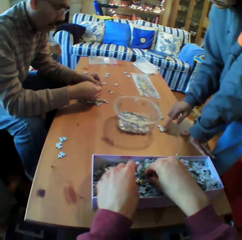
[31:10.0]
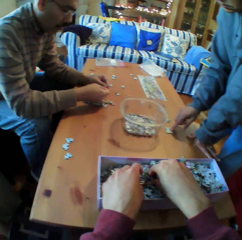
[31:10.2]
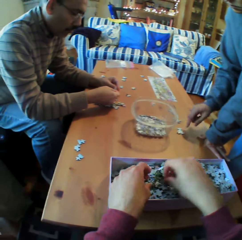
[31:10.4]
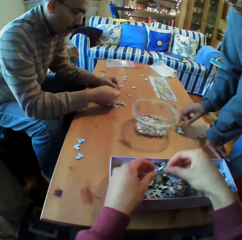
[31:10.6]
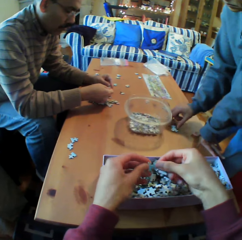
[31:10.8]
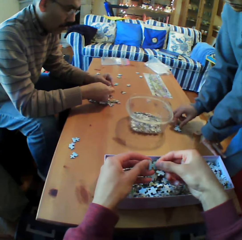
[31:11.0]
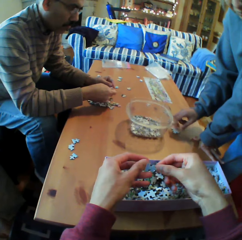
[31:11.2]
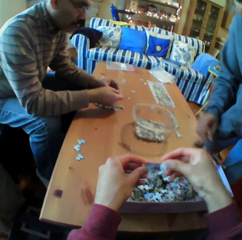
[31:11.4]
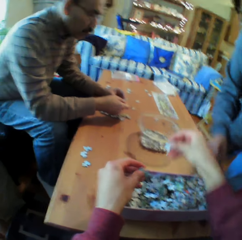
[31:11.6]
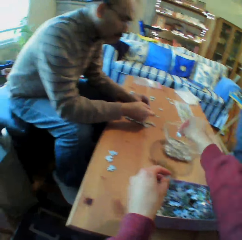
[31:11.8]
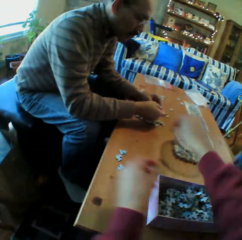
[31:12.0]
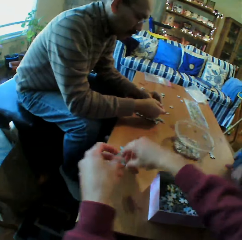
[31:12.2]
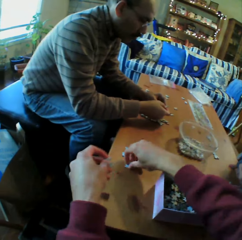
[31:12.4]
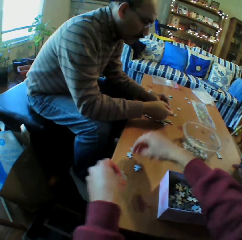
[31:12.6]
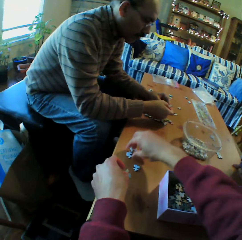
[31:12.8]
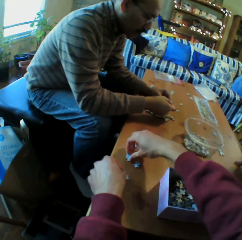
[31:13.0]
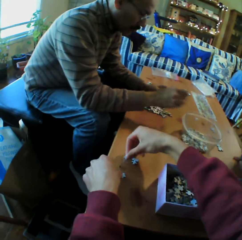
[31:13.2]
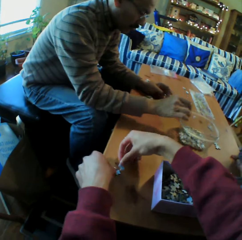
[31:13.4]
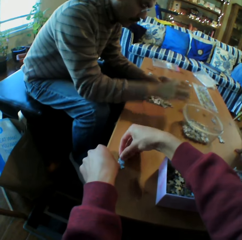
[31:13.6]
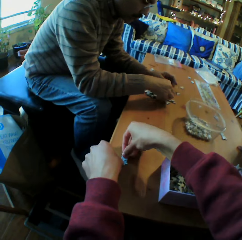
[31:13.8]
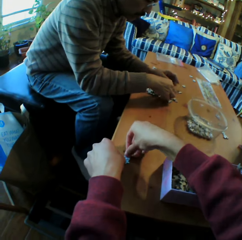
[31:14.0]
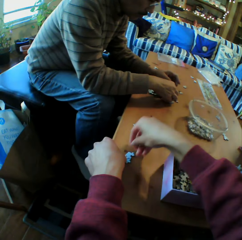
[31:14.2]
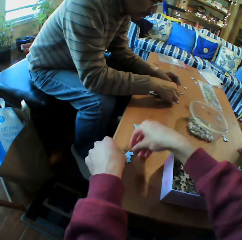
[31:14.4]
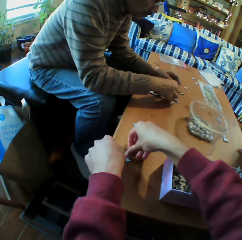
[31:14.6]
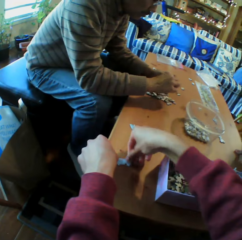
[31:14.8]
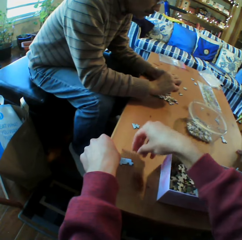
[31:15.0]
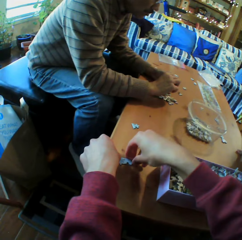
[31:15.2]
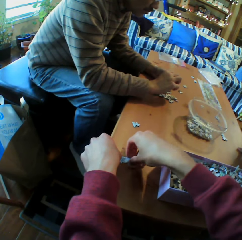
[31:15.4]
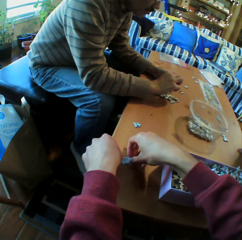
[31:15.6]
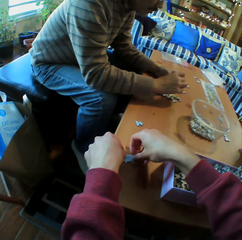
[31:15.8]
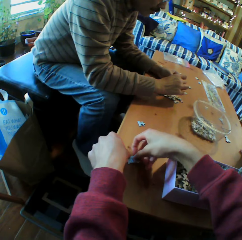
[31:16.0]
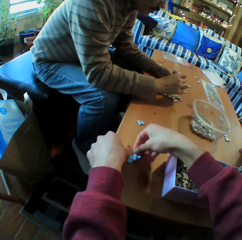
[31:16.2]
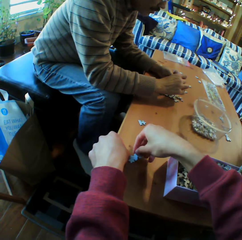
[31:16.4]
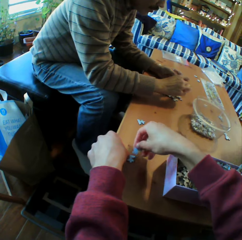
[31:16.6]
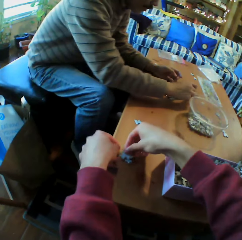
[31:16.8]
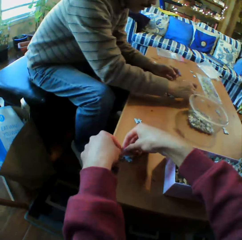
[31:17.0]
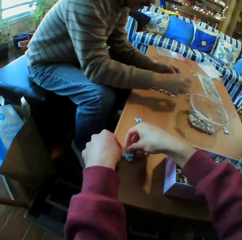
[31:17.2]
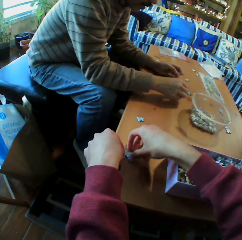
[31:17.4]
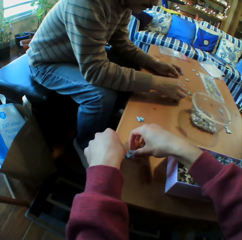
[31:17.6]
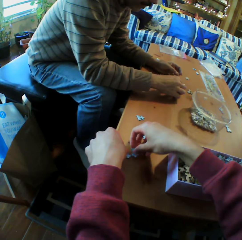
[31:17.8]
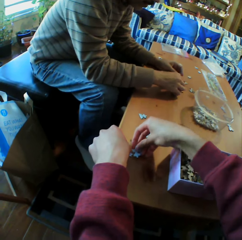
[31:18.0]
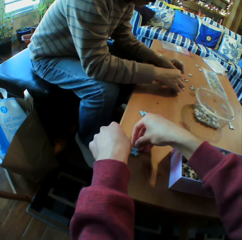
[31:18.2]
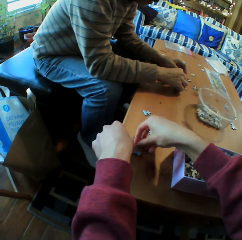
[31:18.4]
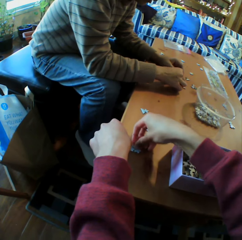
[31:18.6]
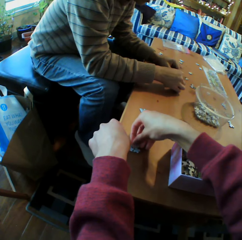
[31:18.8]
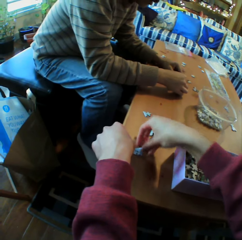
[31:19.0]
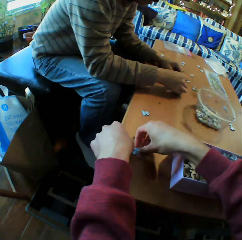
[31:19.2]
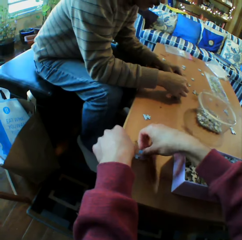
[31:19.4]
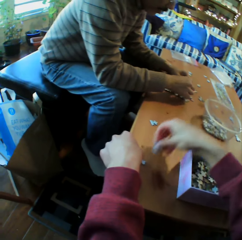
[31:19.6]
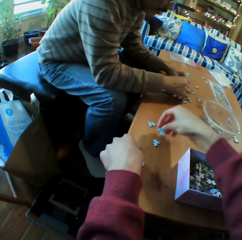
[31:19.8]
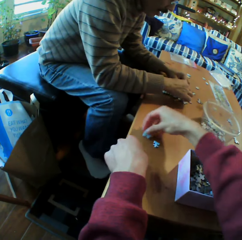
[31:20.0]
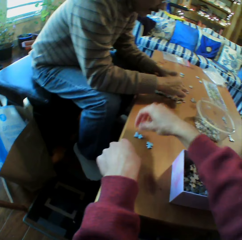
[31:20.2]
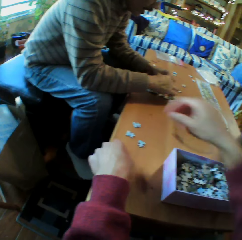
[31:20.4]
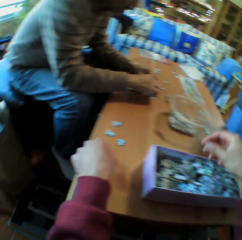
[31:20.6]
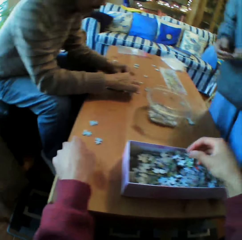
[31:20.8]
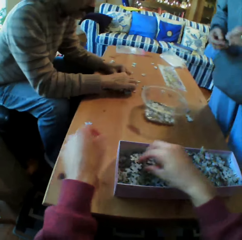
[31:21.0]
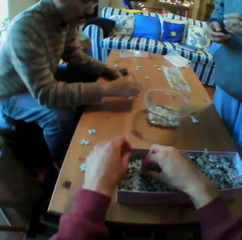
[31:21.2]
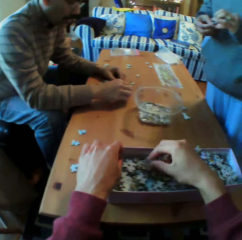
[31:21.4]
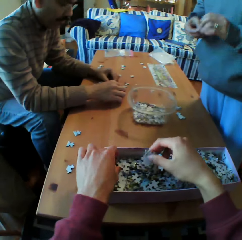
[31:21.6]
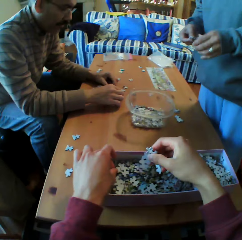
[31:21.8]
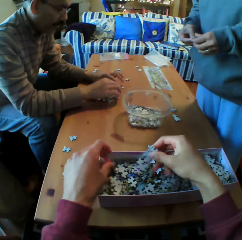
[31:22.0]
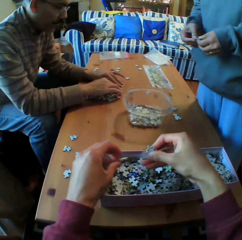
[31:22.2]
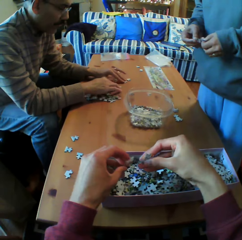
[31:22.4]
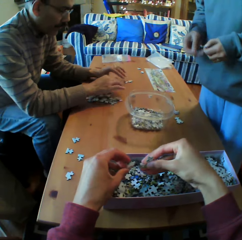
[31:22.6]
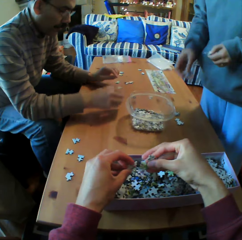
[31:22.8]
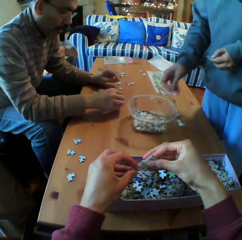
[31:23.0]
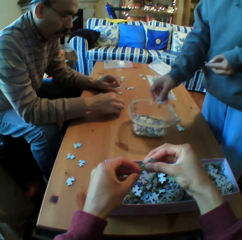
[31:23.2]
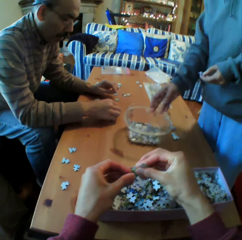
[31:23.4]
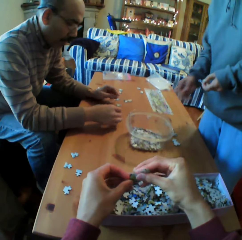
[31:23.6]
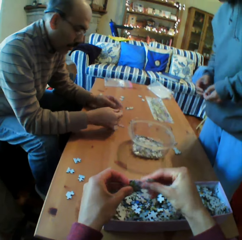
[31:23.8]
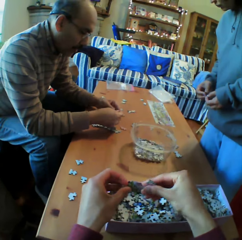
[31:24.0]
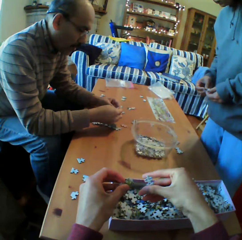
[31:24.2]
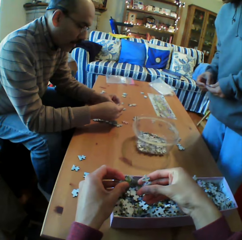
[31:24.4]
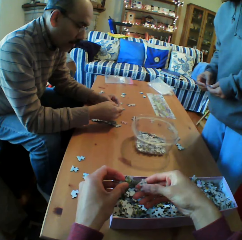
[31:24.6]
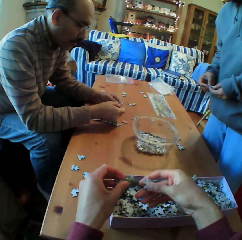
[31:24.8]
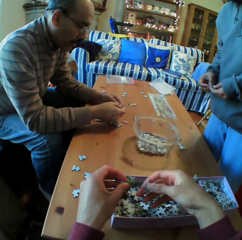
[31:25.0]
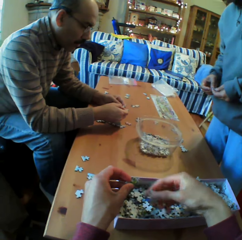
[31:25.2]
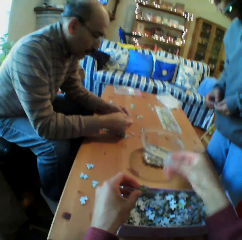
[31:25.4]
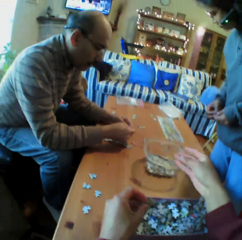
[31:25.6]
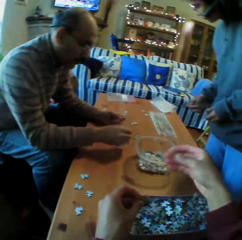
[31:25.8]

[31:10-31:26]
The camera wearer looks for Jenga pieces in the box. They put the Jenga piece in the dish. A person puts a puzzle piece in a container. The camera wearer fixes the Jenga pieces. They look for Jenga pieces in the box. They look at the Jenga pieces. Another person puts a puzzle piece in the container.

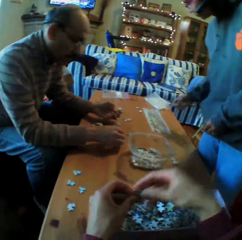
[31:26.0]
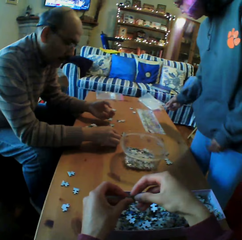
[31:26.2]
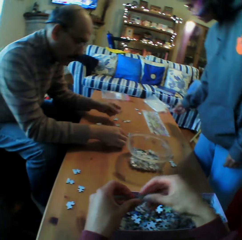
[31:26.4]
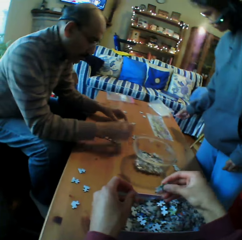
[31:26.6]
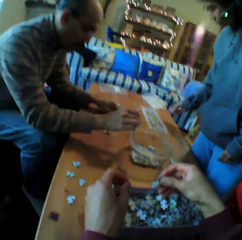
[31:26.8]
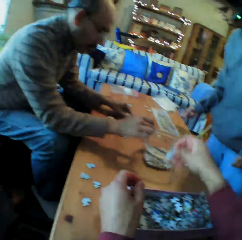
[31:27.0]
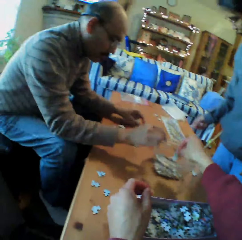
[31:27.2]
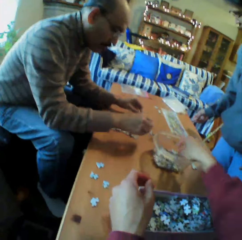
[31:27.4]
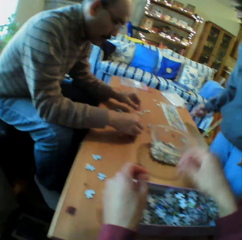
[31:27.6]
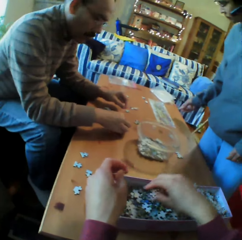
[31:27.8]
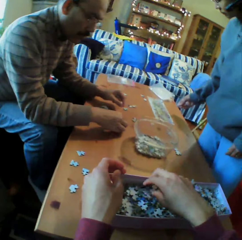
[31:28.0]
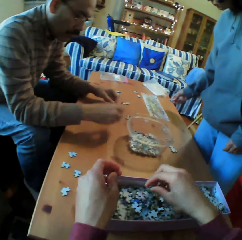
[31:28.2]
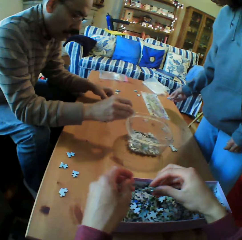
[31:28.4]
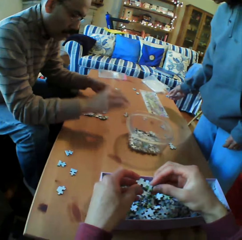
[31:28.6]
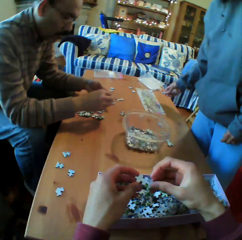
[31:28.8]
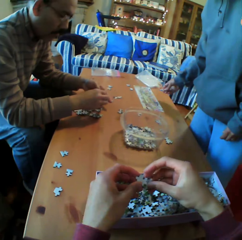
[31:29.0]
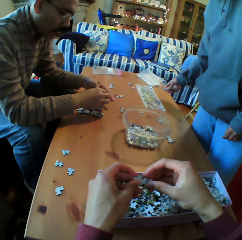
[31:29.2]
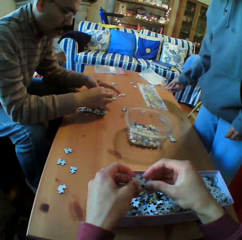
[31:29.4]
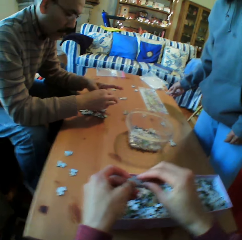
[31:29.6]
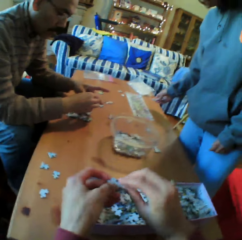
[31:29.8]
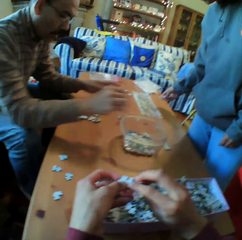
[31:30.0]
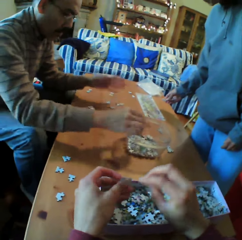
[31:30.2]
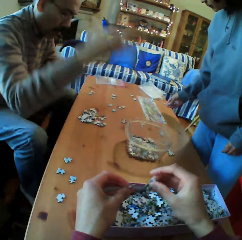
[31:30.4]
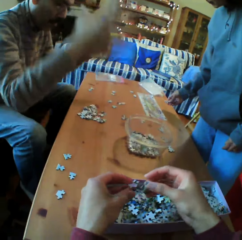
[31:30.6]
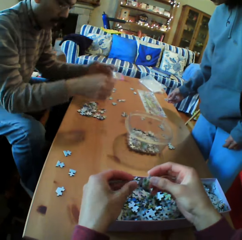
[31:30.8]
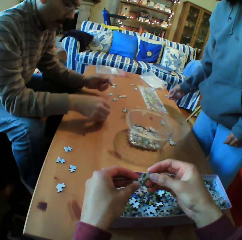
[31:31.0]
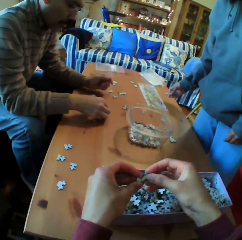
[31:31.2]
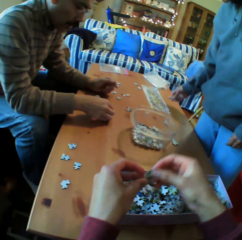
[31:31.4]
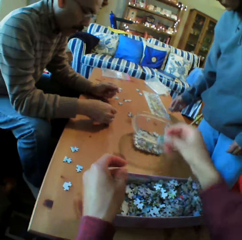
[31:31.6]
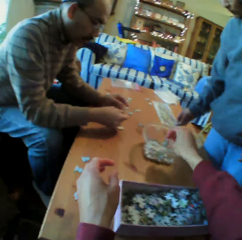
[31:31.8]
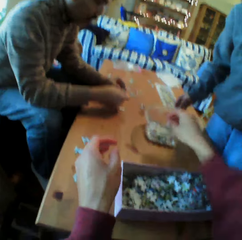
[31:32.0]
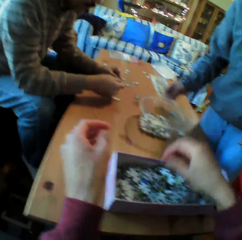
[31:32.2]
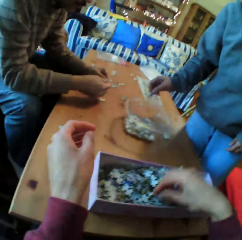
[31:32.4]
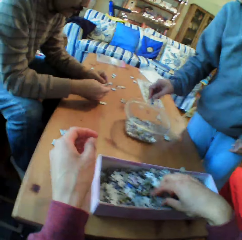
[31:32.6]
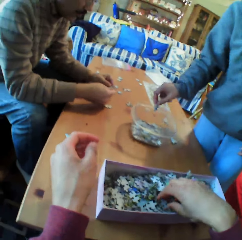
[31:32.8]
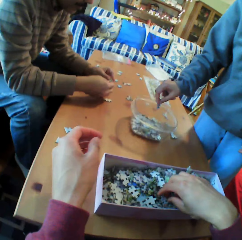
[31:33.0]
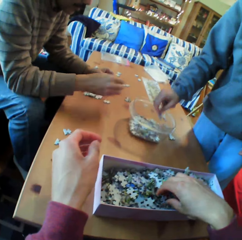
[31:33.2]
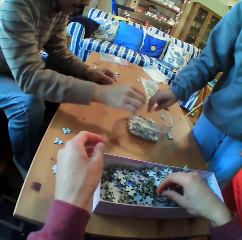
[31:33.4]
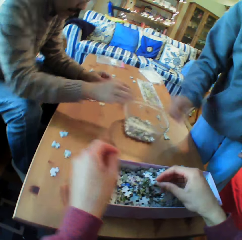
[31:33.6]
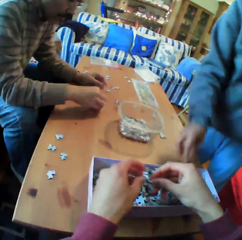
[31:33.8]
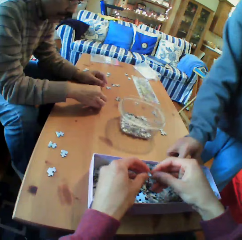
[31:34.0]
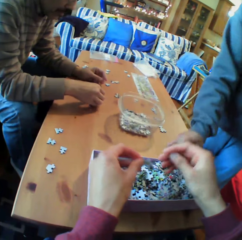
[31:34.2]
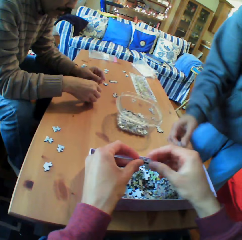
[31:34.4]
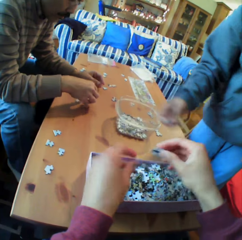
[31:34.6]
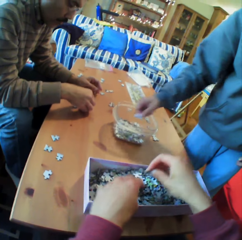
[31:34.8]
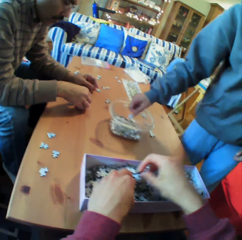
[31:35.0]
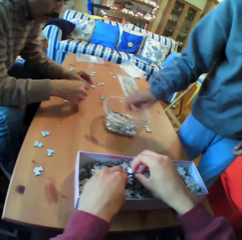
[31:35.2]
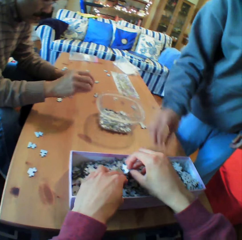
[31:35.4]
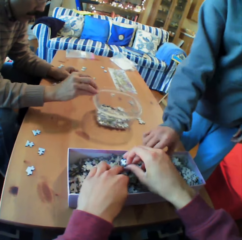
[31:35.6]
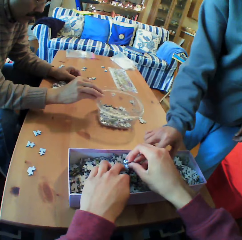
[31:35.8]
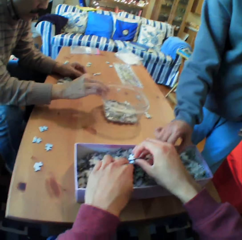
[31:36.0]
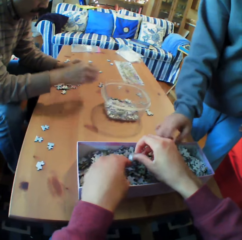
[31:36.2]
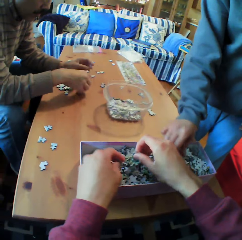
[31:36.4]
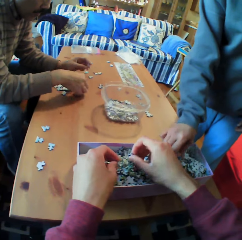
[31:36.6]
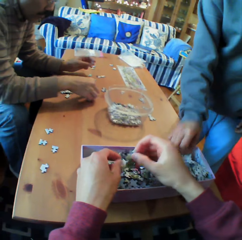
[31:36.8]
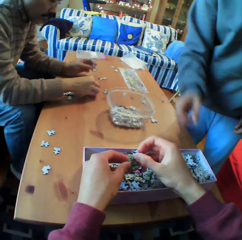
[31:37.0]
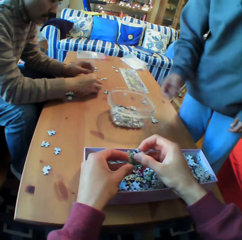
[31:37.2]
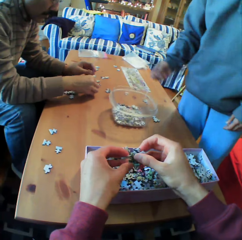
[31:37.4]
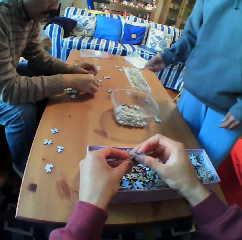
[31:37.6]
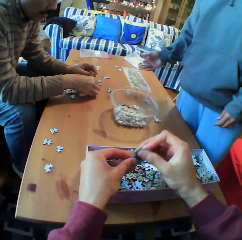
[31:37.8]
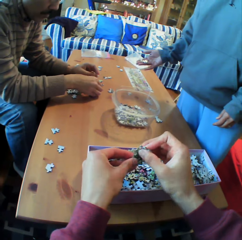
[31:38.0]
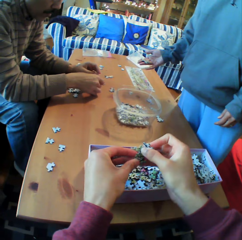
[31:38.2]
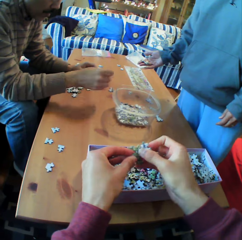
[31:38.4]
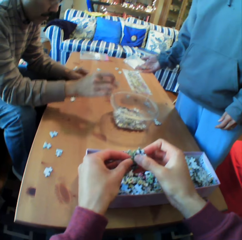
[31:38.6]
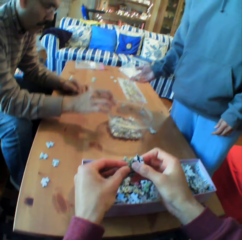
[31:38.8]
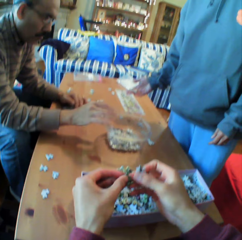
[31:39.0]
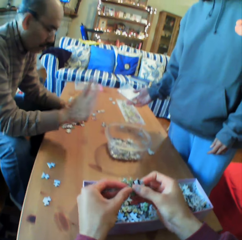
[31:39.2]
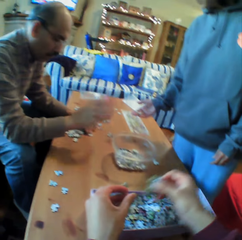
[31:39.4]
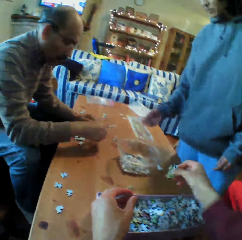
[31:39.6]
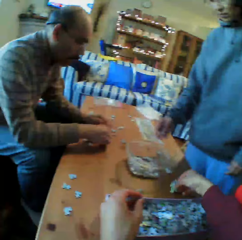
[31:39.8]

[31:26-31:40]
The camera wearer puts the Jenga piece in the dish or container. A person puts a puzzle piece in the container. The camera wearer talks. They put the Jenga piece in the dish. They look for Jenga pieces in the box. Another person puts a puzzle piece in the container. The camera wearer looks at the Jenga pieces.
